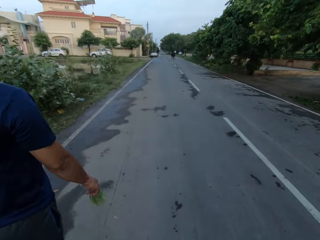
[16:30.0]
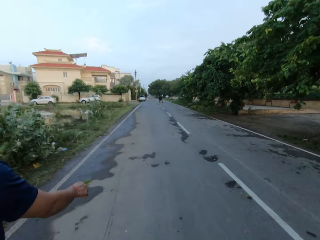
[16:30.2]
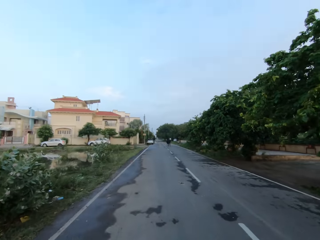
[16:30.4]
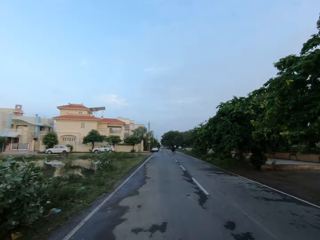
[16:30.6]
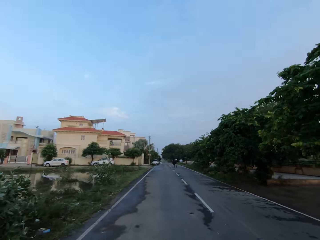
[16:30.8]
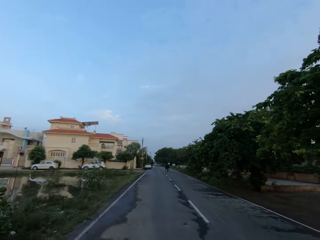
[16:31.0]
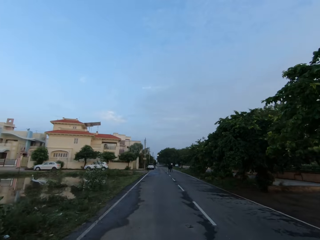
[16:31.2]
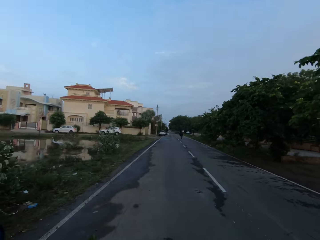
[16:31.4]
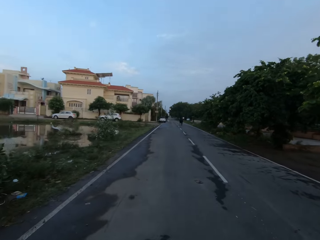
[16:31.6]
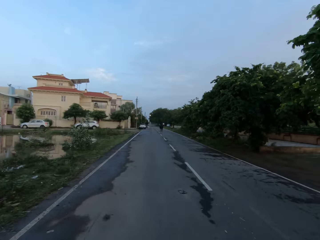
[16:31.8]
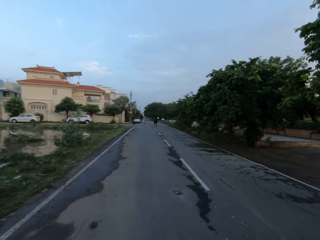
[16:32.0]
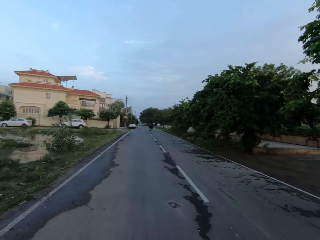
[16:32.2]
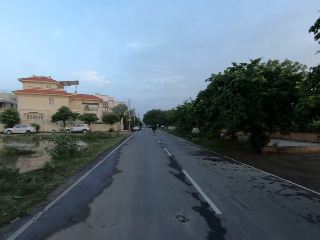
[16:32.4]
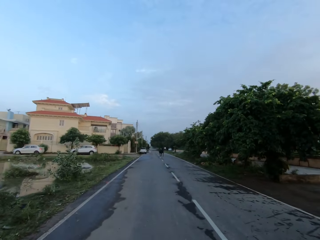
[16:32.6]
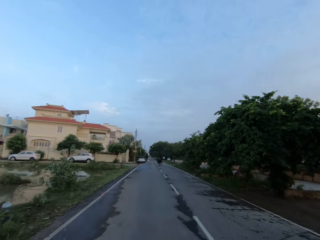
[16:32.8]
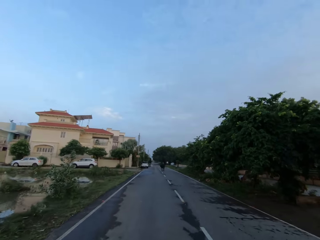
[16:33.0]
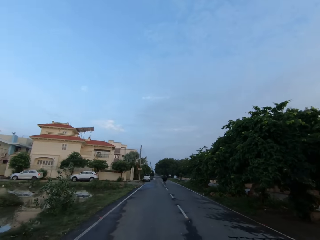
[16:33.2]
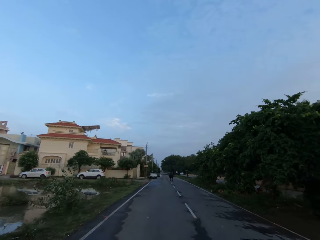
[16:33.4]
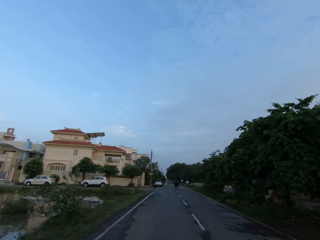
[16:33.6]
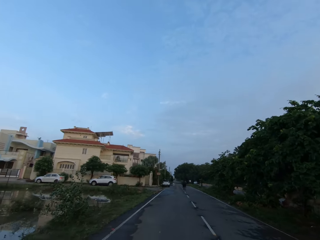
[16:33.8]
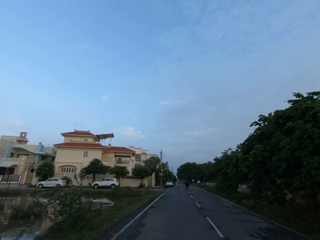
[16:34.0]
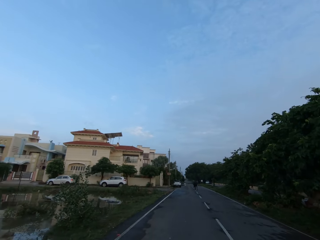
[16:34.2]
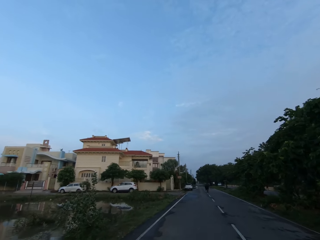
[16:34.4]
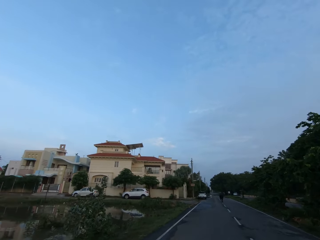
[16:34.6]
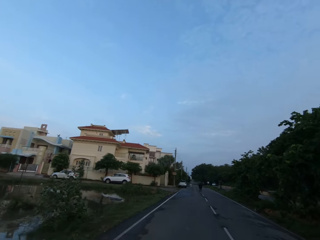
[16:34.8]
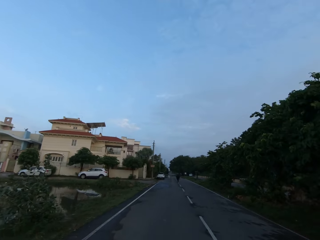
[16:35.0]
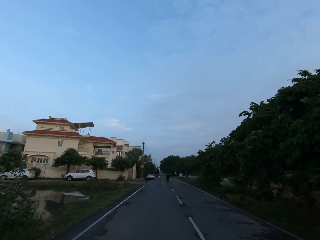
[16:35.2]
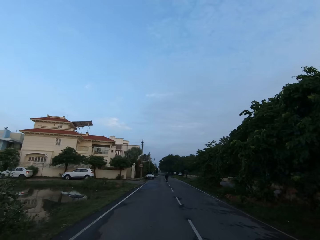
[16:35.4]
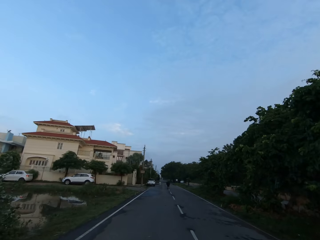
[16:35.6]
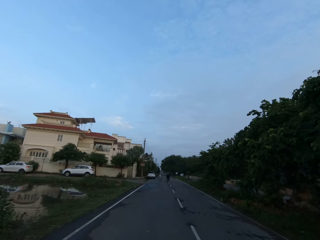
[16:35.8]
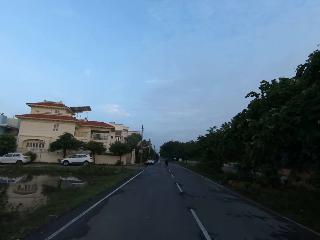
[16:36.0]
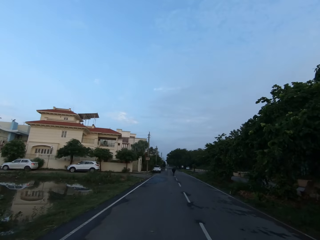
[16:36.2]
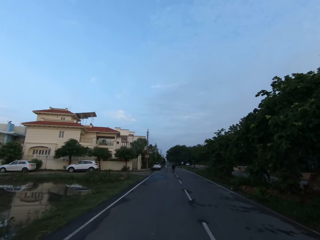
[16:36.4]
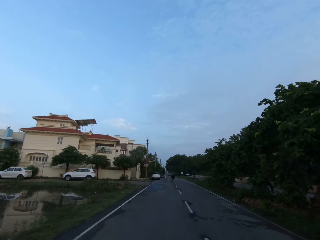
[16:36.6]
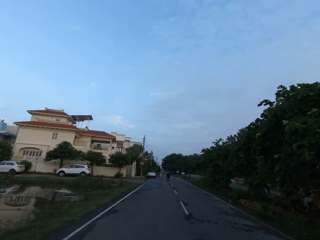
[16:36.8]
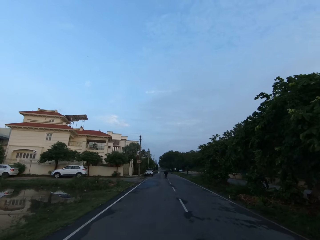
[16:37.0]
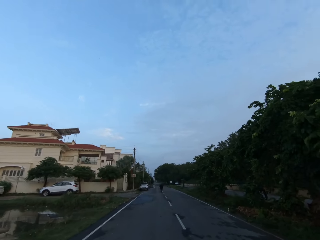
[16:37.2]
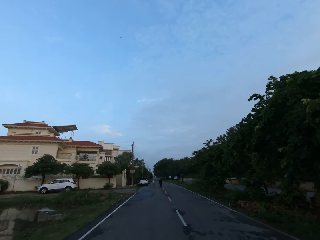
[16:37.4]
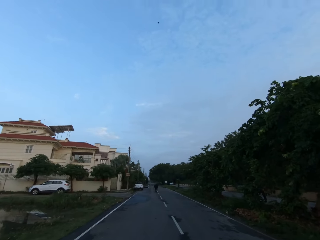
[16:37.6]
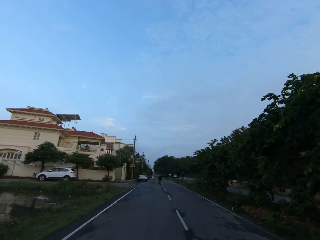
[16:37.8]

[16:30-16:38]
The camera wearer converses with a man.

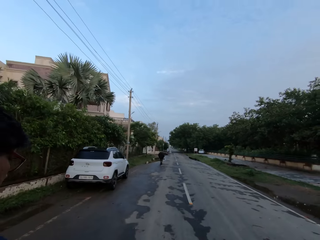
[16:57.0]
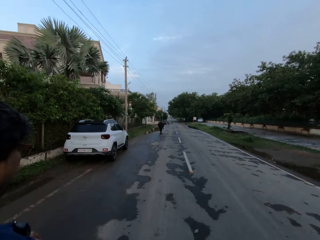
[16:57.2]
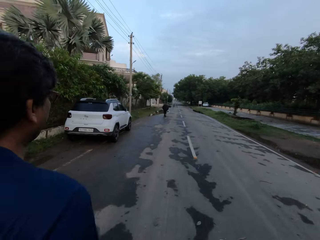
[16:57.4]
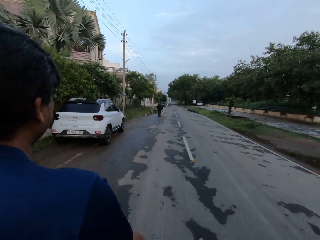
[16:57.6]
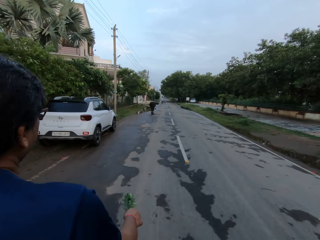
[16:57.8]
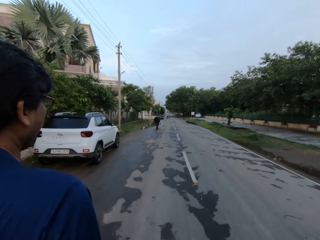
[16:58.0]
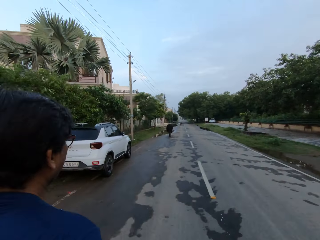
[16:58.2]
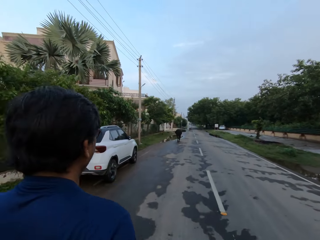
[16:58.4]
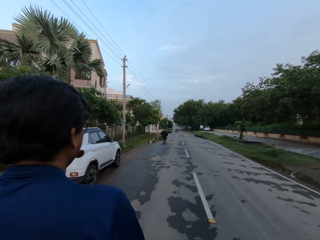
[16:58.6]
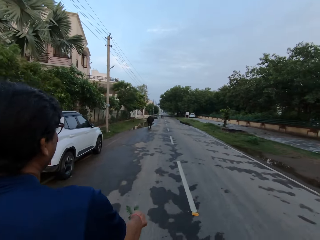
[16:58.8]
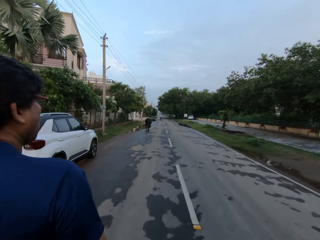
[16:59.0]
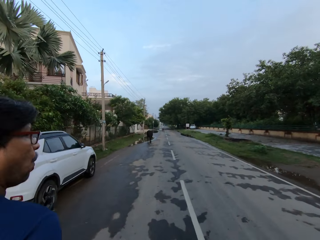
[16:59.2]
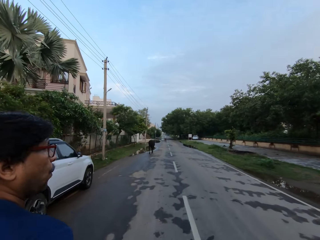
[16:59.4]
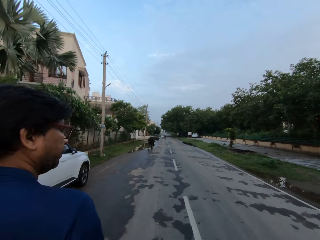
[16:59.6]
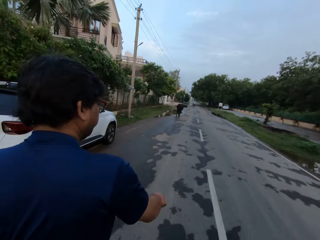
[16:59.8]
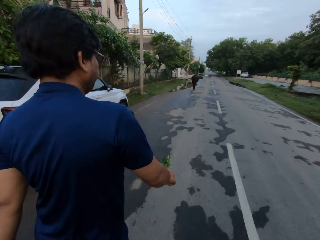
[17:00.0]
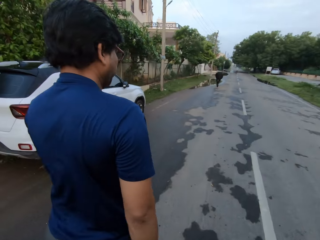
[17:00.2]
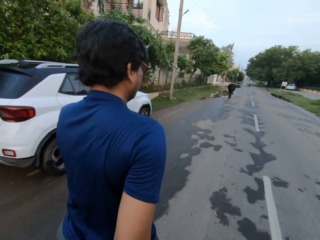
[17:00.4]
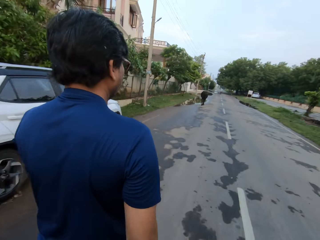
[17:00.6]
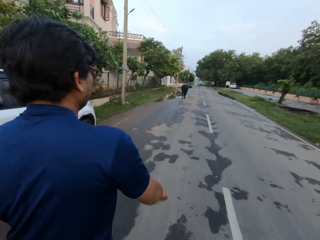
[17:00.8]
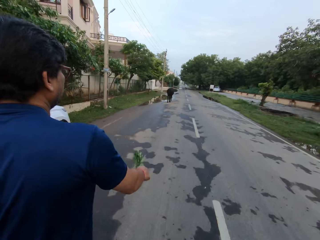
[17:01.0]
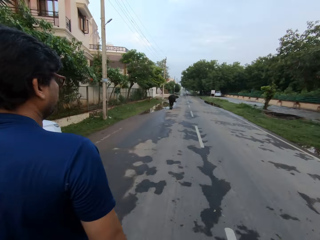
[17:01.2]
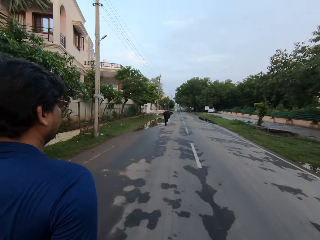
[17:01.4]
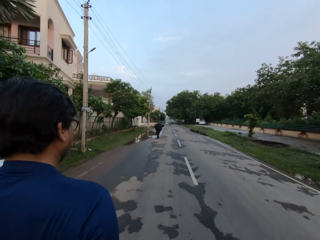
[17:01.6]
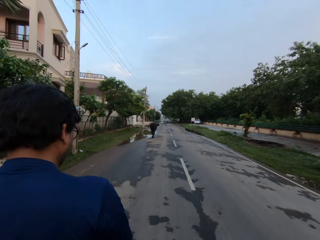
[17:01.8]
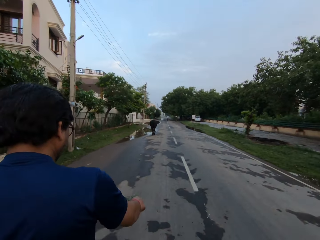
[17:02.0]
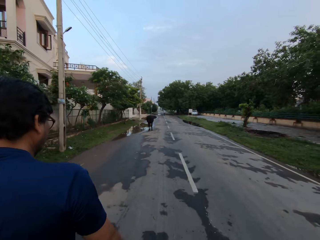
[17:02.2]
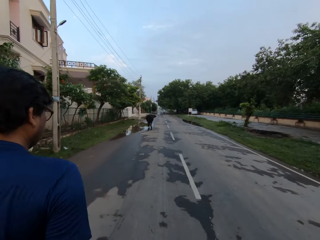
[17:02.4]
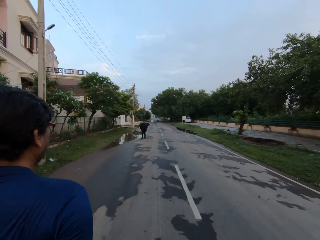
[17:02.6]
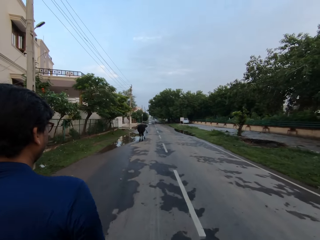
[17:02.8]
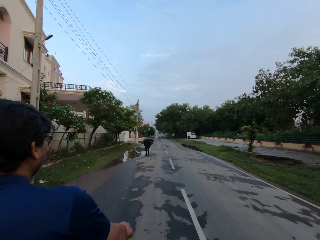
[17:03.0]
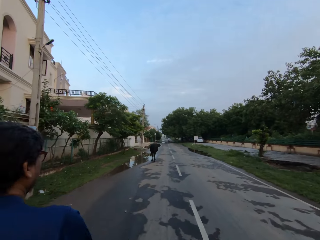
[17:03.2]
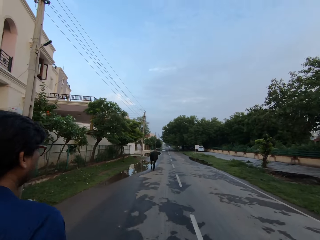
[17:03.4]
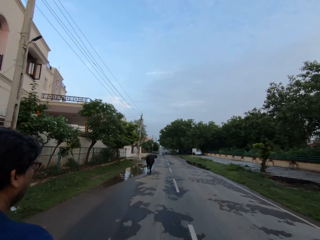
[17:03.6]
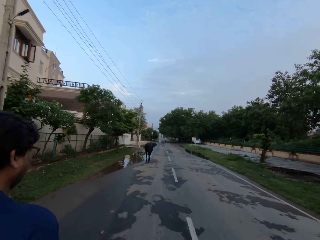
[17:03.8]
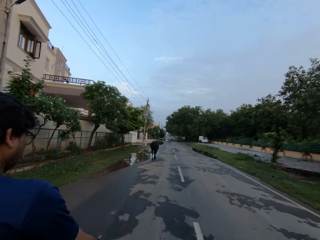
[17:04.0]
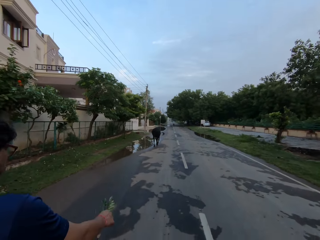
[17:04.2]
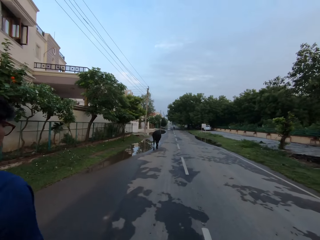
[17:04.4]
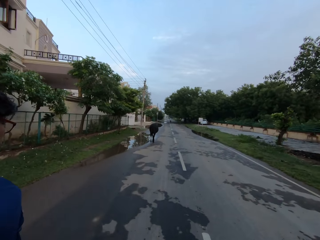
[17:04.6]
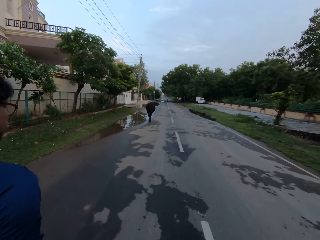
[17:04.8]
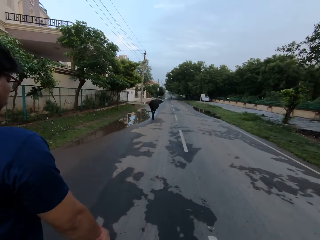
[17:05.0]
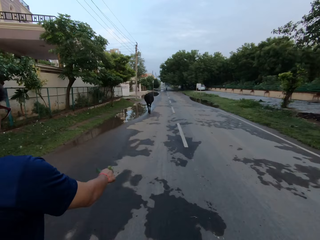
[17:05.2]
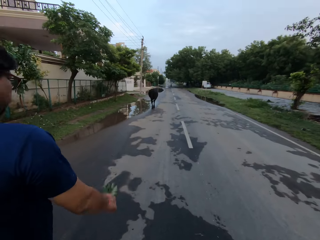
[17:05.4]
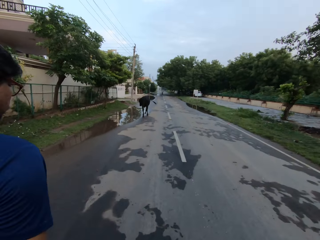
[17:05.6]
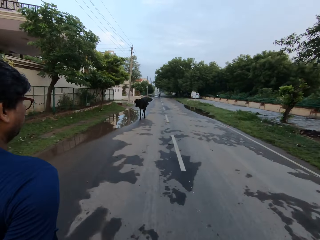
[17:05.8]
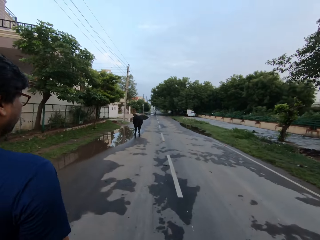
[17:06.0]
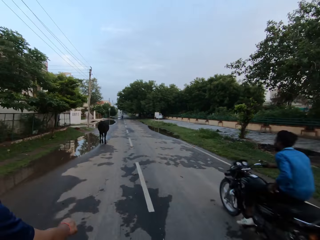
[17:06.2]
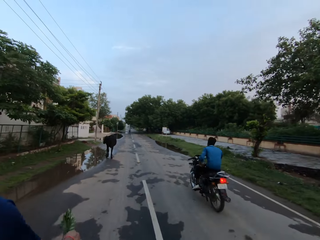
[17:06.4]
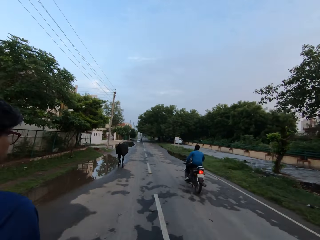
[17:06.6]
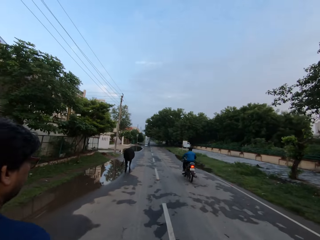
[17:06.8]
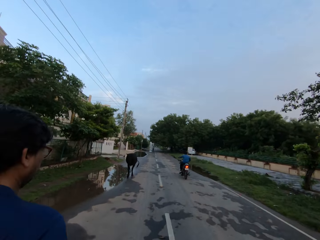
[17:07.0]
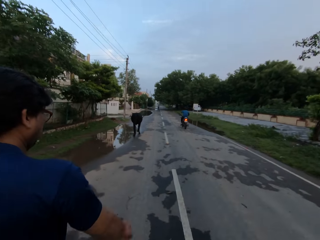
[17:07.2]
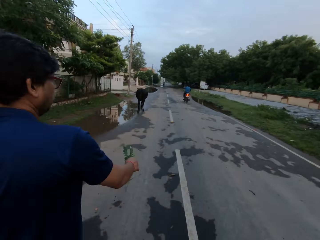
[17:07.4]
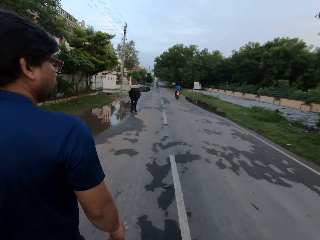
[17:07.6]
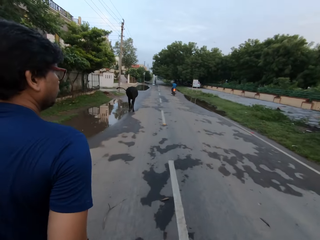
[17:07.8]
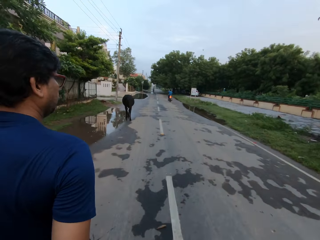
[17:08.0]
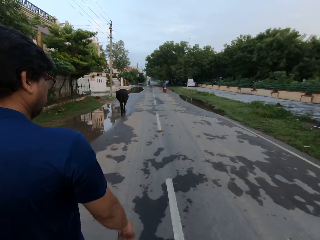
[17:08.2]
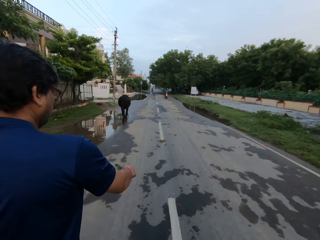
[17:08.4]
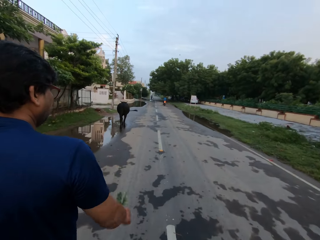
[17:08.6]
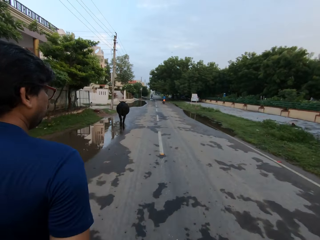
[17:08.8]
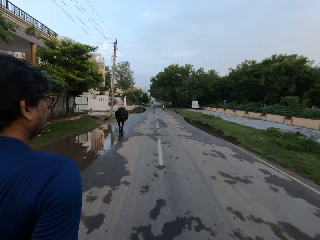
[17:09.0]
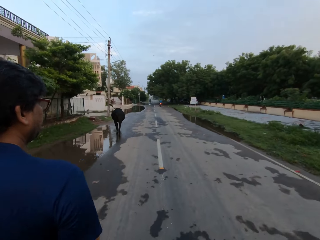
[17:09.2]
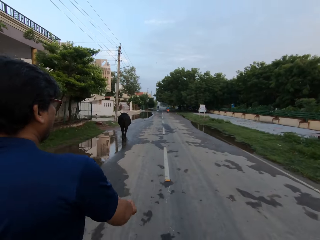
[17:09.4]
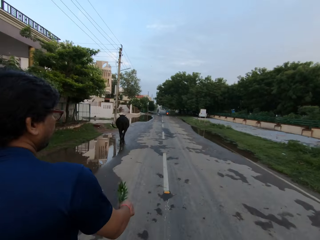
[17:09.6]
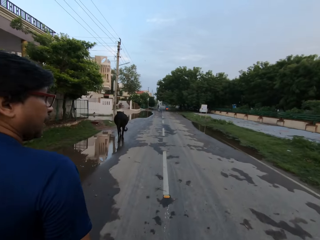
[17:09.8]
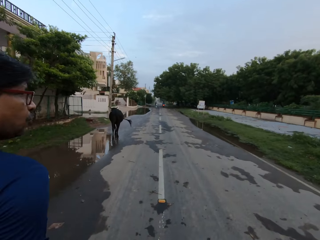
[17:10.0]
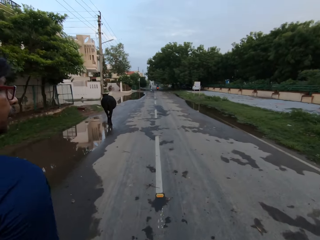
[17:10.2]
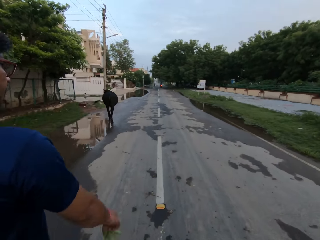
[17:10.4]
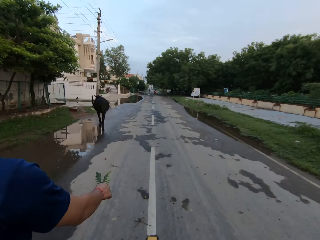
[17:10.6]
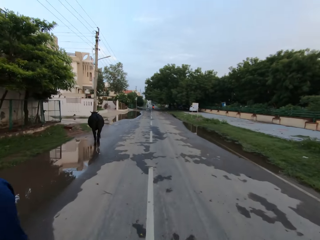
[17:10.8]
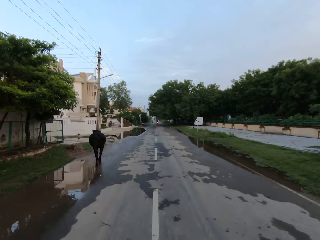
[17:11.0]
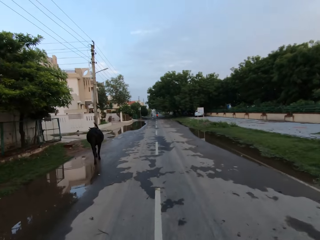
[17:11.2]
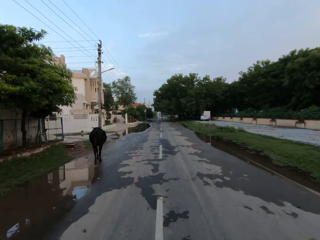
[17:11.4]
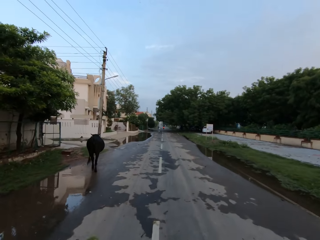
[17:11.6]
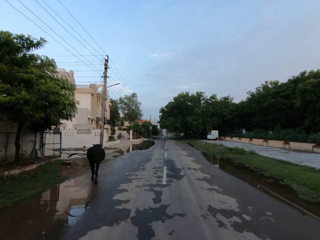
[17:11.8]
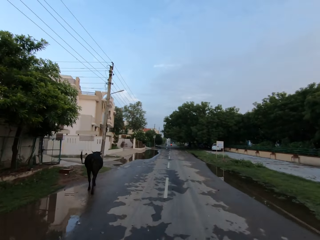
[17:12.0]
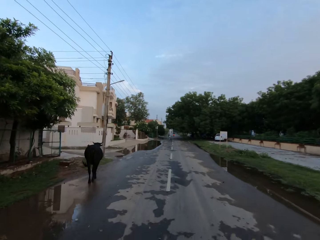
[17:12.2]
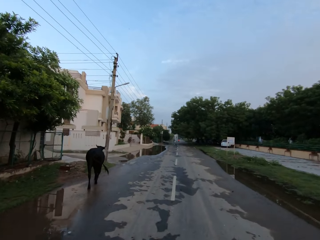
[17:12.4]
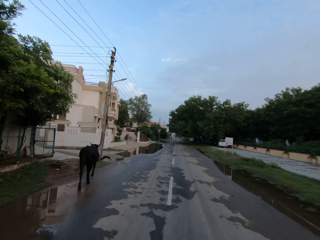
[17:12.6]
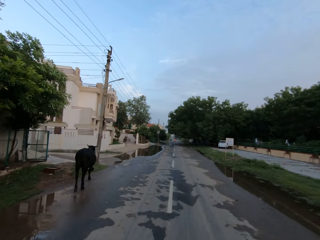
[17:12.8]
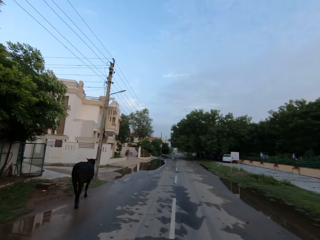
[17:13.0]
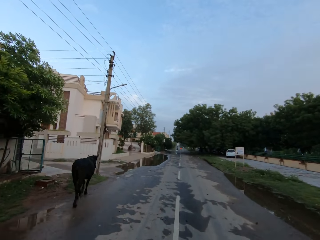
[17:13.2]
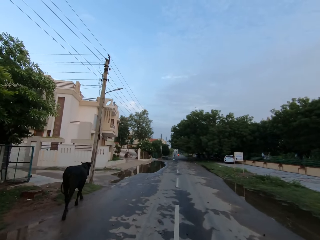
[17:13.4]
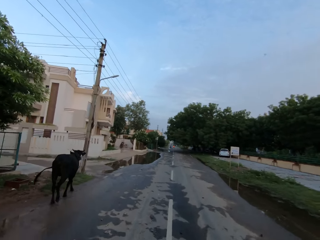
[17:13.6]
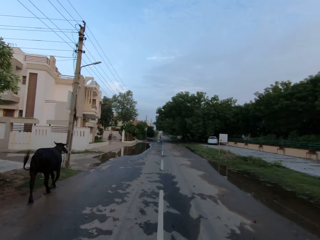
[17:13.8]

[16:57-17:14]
The camera wearer walks on the road. A black motorcycle rides past the camera wearer. They converse with a man.
